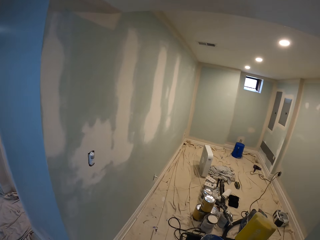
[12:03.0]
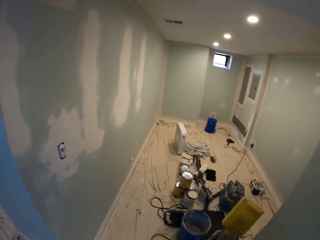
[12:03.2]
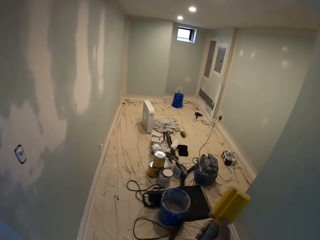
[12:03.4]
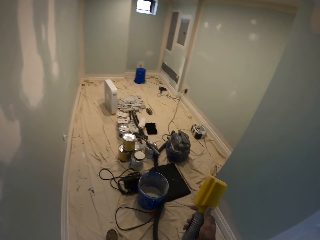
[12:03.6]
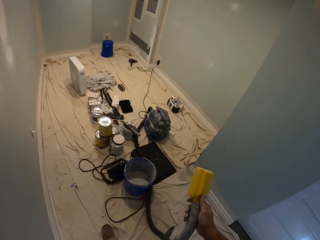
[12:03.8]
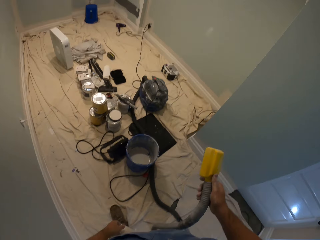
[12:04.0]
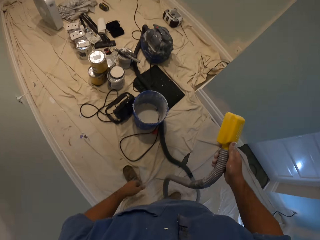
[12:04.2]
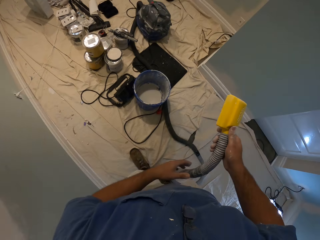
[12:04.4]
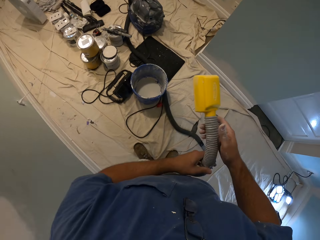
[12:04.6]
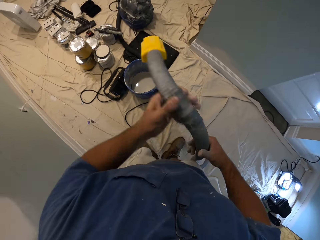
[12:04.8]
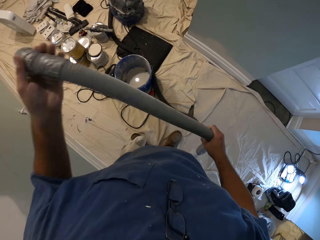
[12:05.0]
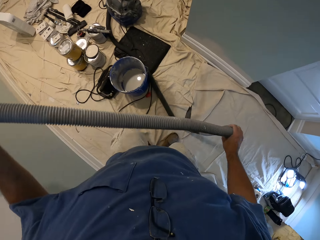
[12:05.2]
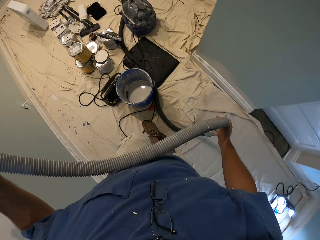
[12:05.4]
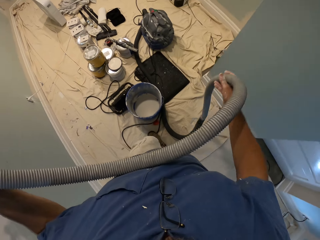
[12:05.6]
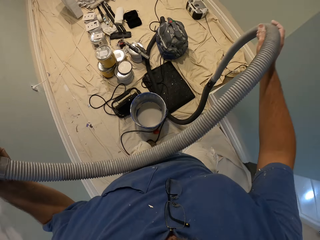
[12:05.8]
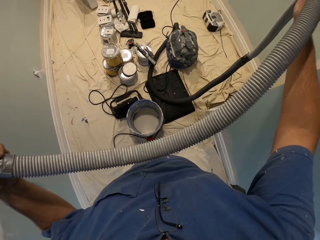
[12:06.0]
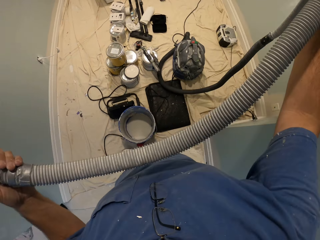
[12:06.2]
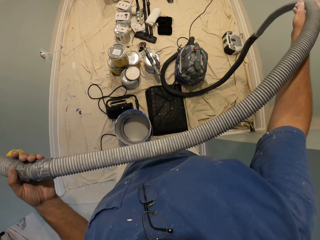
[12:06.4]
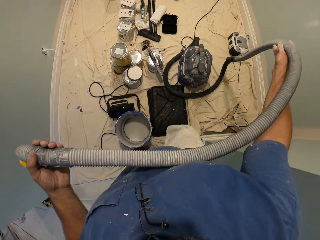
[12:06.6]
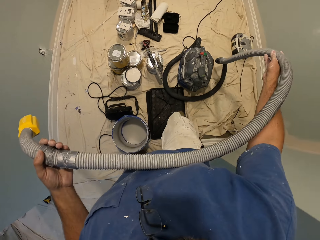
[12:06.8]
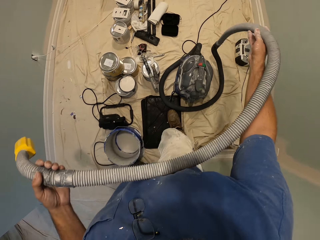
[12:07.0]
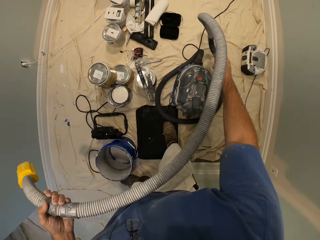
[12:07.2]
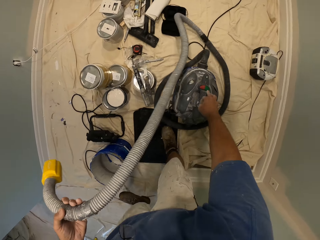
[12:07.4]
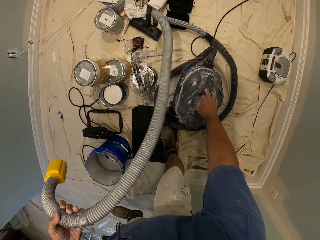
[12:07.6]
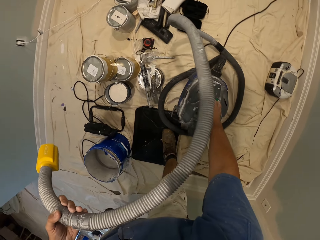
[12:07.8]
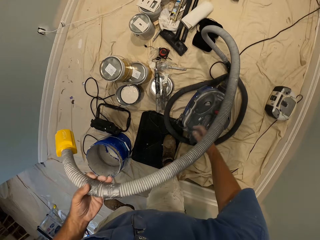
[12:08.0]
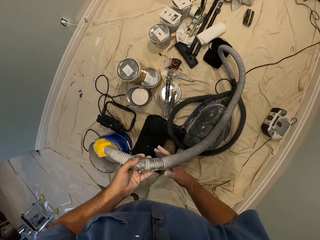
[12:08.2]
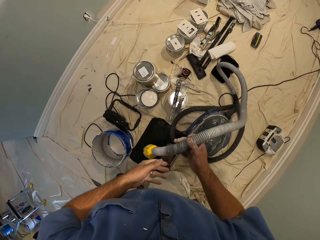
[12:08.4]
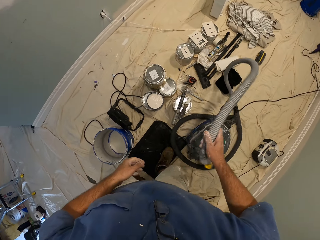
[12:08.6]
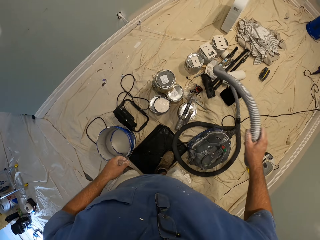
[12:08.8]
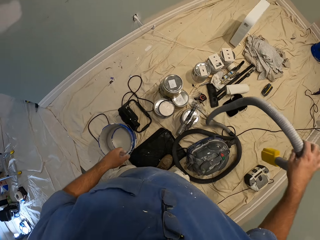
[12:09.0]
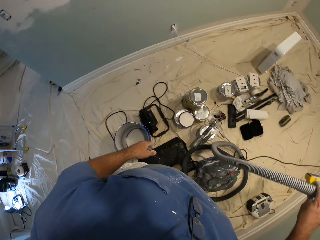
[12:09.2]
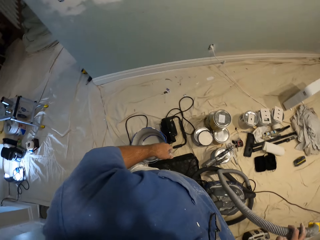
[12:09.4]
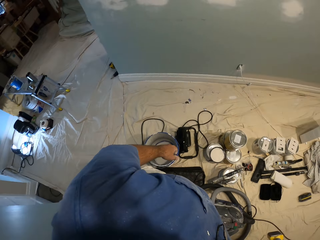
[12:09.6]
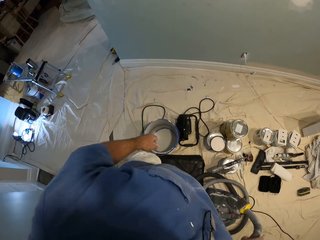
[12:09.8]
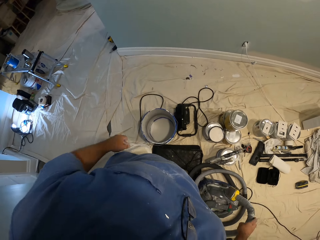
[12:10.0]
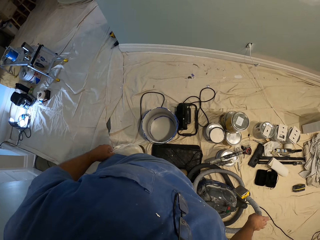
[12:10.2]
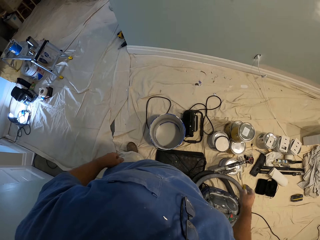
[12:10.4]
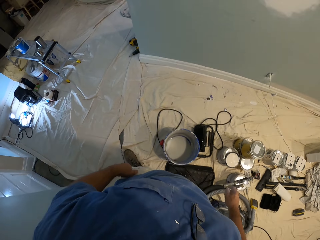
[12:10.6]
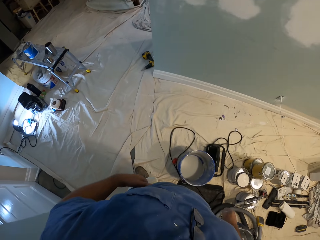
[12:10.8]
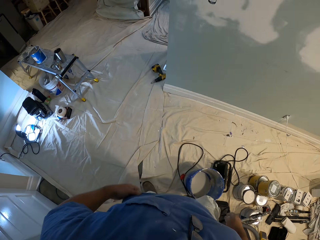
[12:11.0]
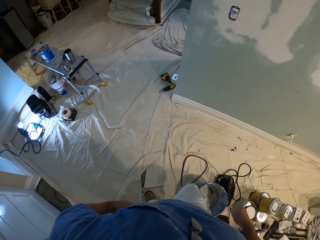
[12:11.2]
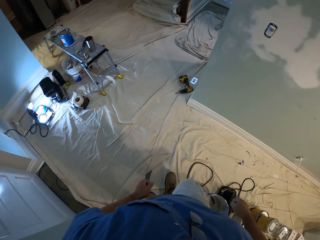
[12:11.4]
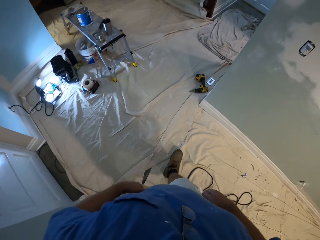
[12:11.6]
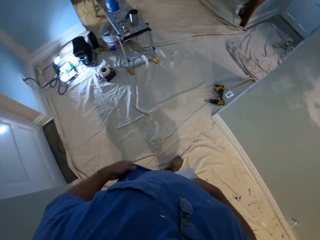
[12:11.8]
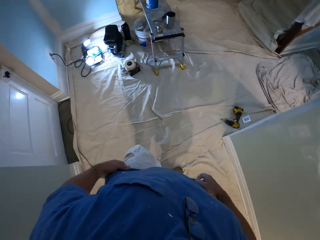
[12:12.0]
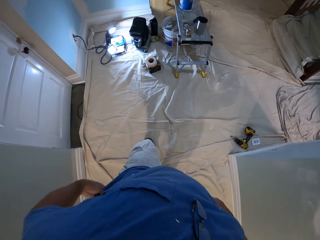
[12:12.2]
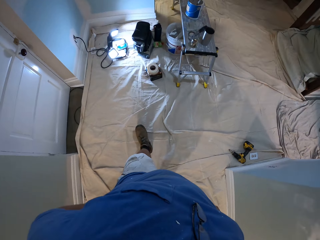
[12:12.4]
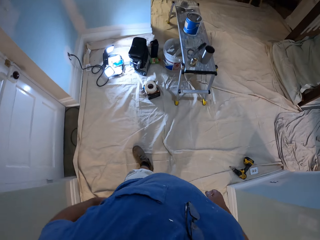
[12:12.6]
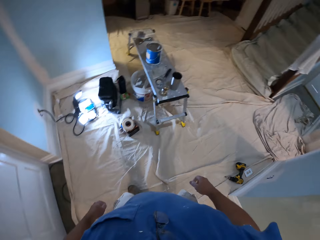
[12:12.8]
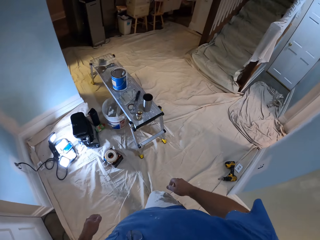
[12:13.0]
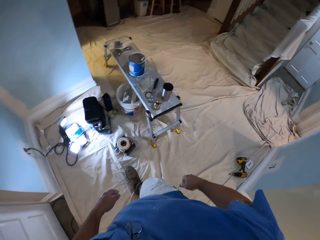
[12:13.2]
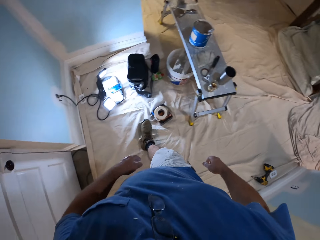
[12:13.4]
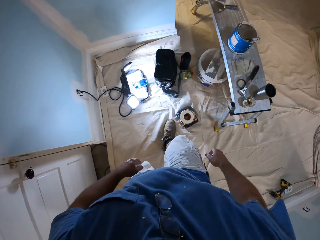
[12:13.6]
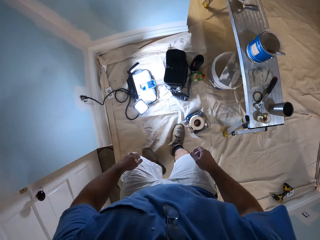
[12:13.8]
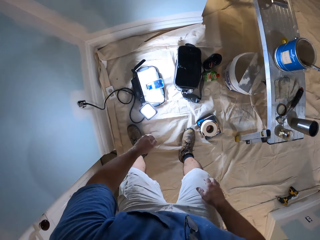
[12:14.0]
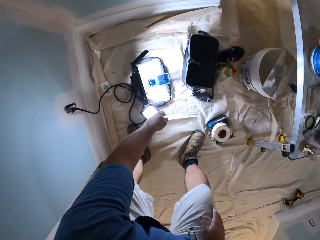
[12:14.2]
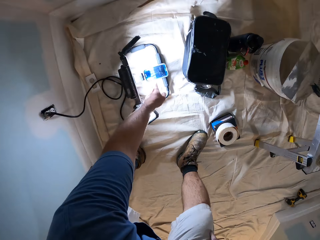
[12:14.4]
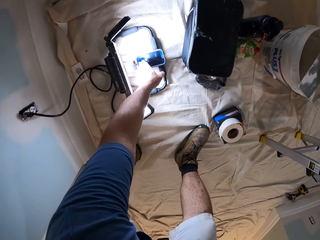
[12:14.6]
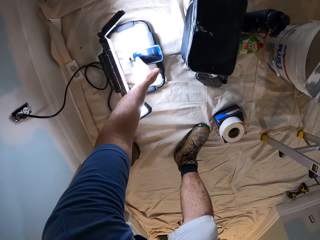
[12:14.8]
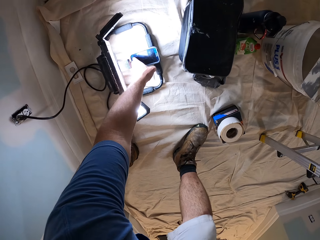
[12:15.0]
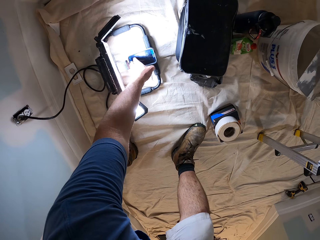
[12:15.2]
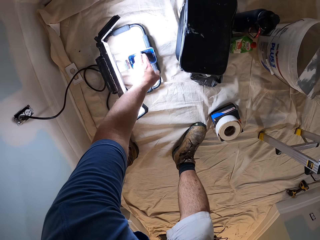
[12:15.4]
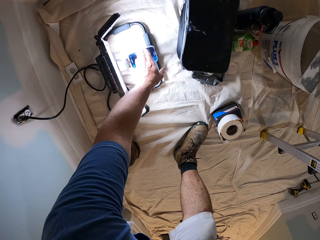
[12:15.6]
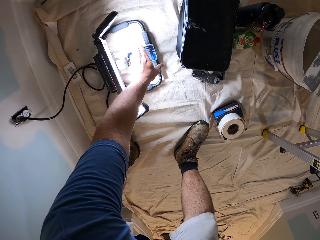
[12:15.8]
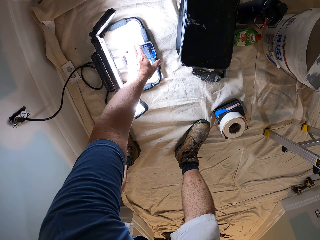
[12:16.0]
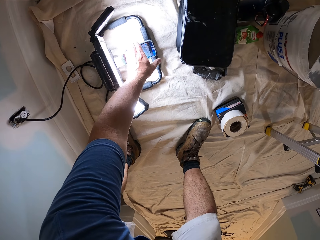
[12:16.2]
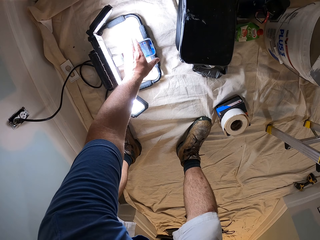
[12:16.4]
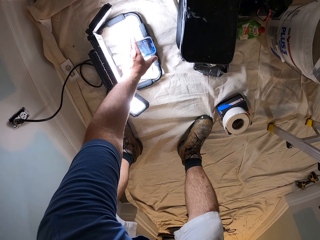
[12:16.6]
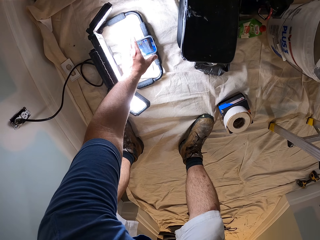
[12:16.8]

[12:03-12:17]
The camera wearer moves in the room. He touches the hand sander machine with his right hand. He stretches the vacuum cleaner. He drops the hose on the hand sander machine. He walks towards a work bench. He puts the vacuum cleaner down. He walks in the room. He touches a phone on the floor with his left hand.

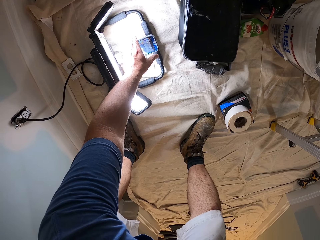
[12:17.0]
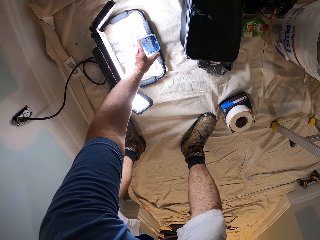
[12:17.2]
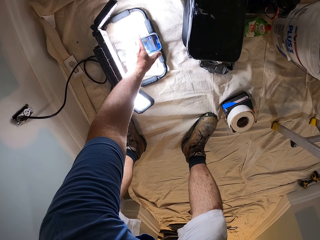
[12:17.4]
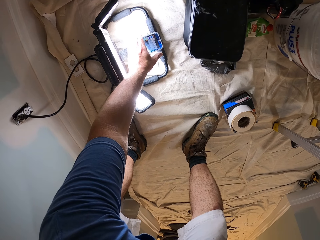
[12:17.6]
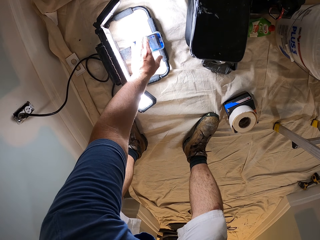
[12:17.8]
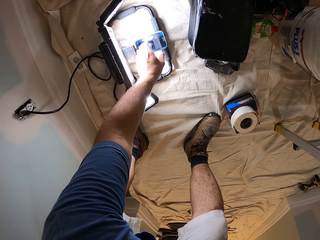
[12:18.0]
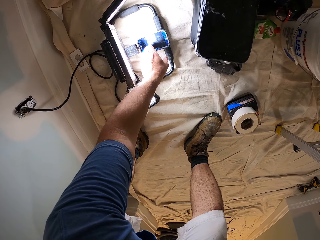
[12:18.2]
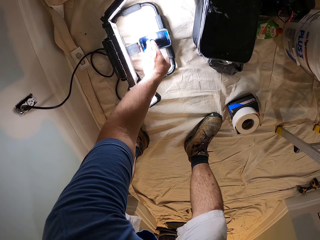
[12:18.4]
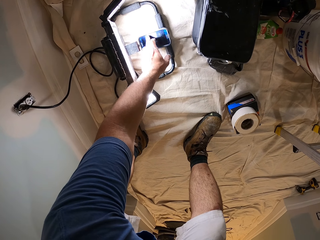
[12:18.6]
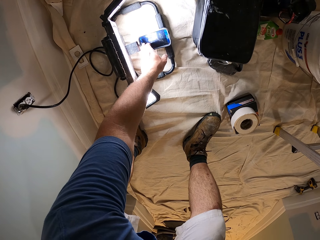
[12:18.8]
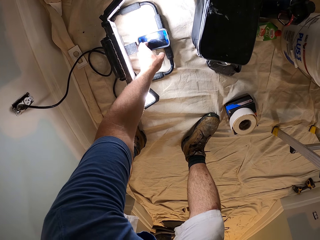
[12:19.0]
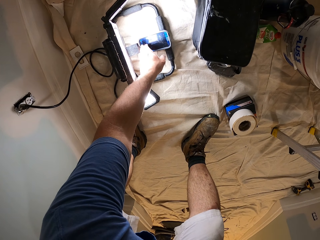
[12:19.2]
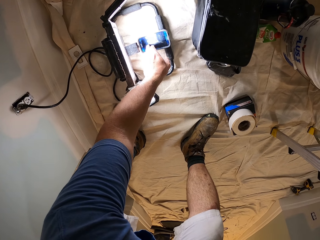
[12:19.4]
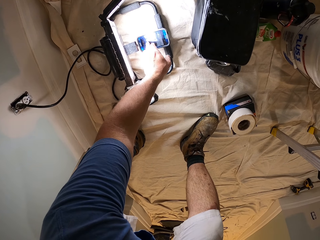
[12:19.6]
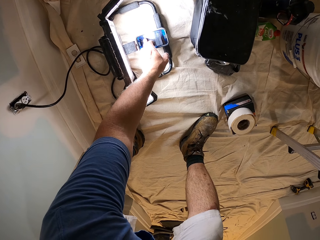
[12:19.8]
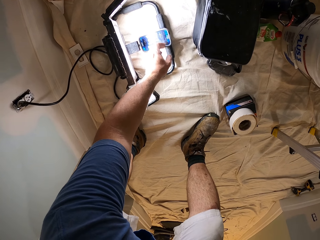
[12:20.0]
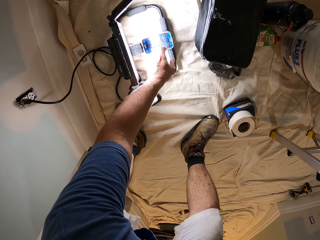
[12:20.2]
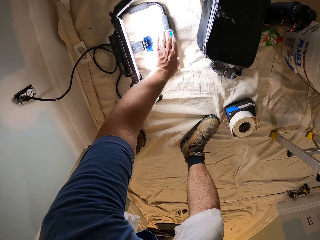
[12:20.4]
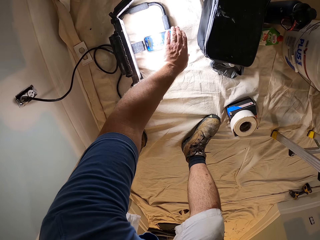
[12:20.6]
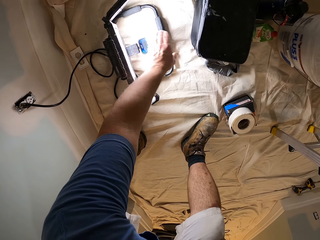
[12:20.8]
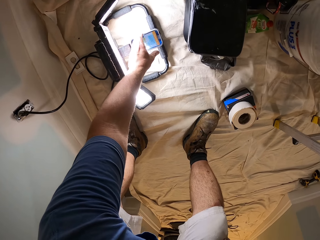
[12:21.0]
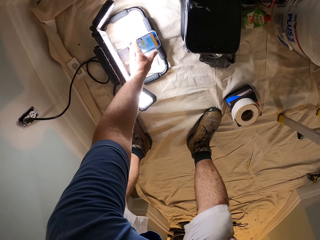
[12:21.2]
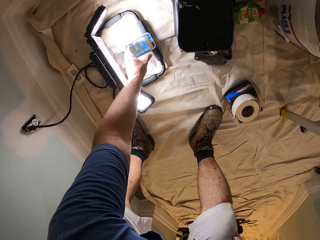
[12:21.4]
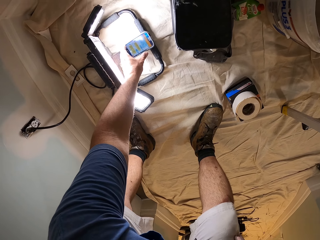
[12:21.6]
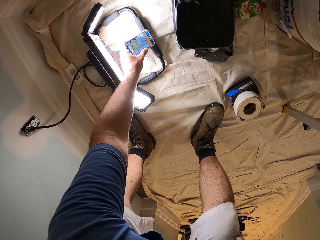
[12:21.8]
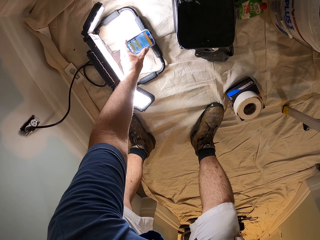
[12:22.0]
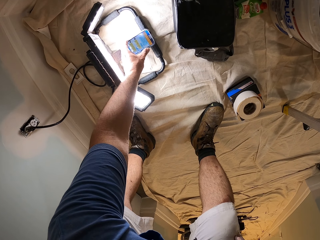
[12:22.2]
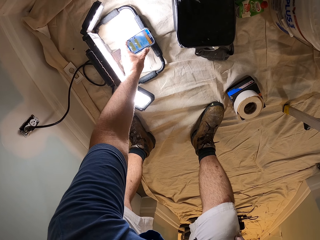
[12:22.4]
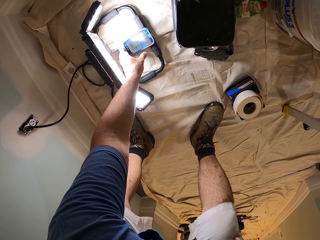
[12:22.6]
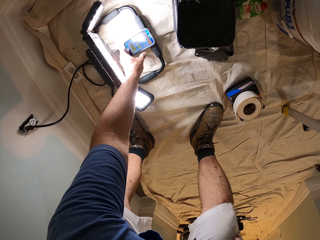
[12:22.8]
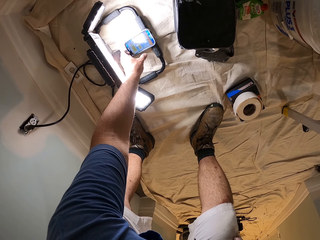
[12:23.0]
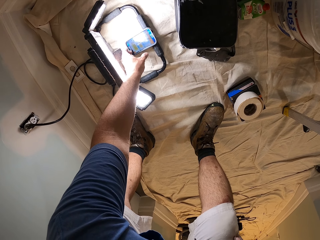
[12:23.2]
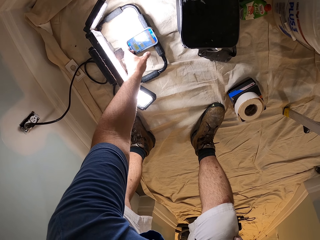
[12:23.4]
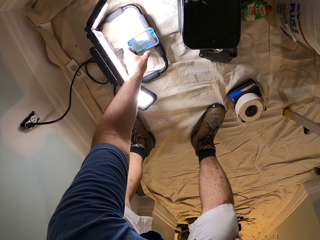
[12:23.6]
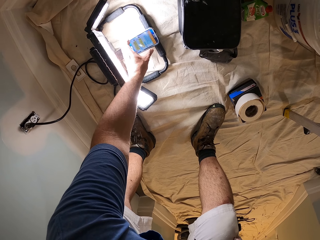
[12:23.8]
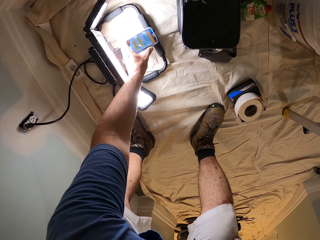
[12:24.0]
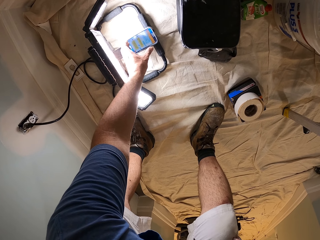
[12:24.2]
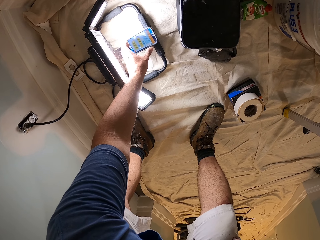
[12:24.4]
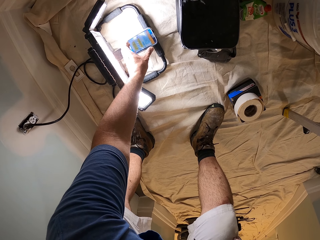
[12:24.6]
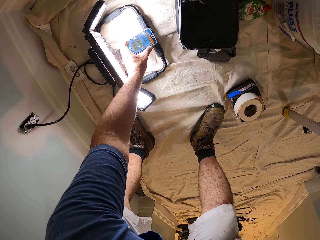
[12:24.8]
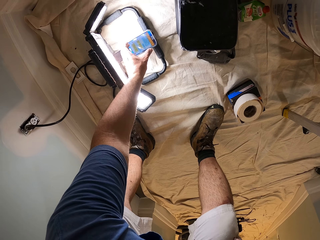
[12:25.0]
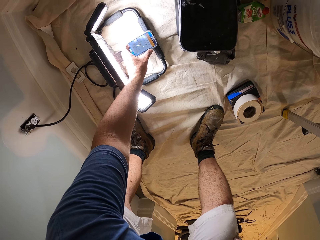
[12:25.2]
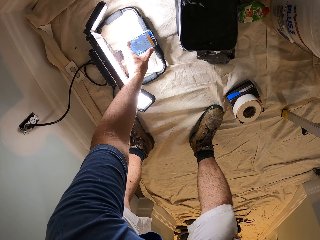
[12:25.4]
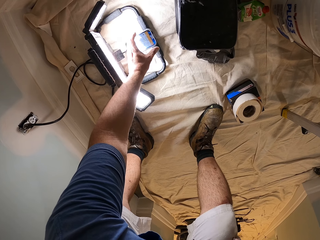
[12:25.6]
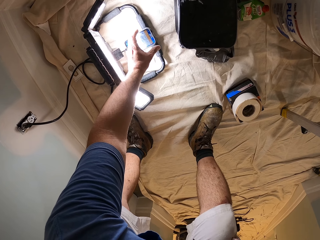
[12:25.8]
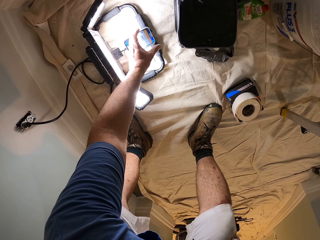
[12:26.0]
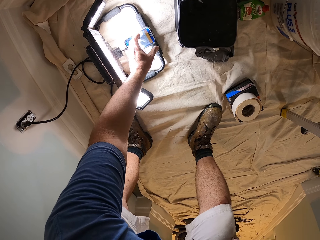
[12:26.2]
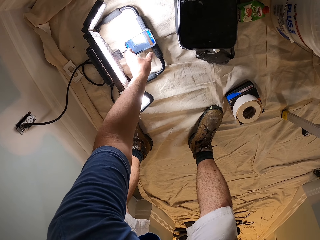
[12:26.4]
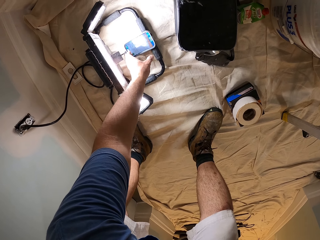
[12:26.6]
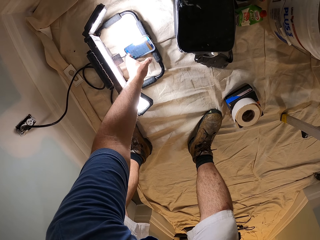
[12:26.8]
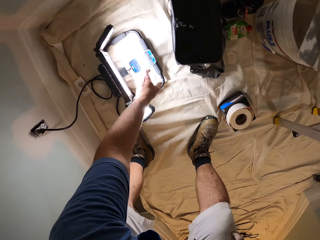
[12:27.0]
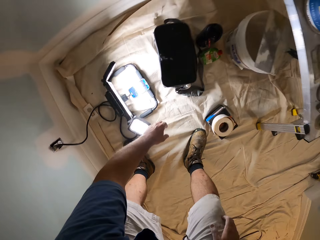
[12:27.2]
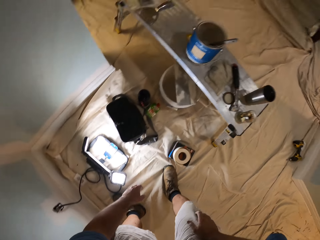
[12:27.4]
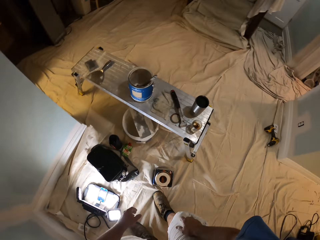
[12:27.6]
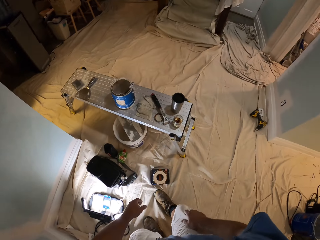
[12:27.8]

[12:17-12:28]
The camera wearer touches a phone.
